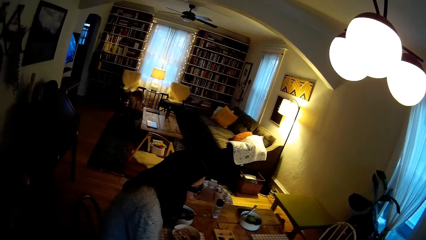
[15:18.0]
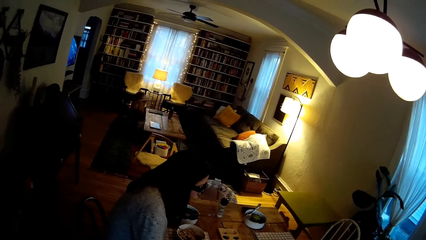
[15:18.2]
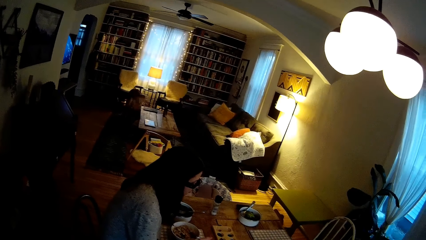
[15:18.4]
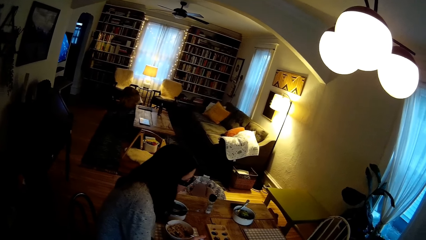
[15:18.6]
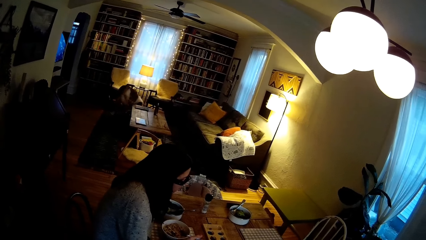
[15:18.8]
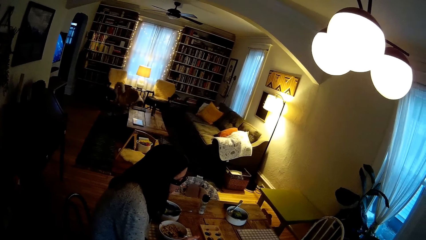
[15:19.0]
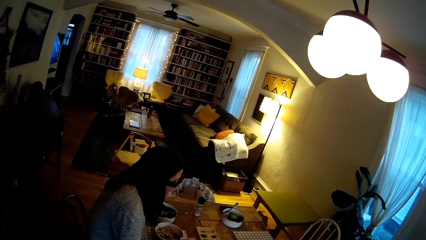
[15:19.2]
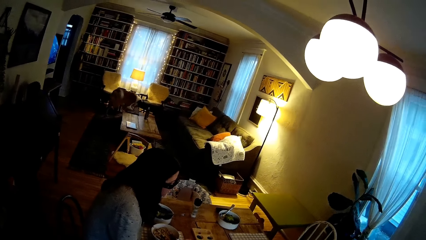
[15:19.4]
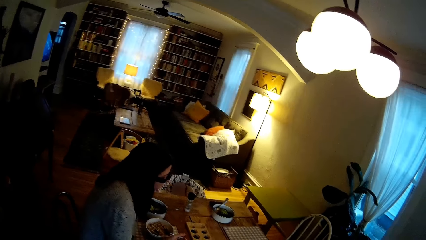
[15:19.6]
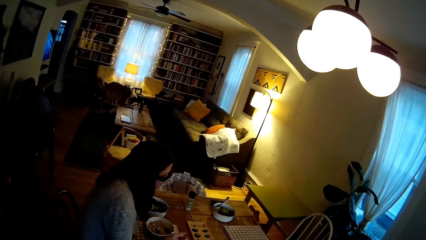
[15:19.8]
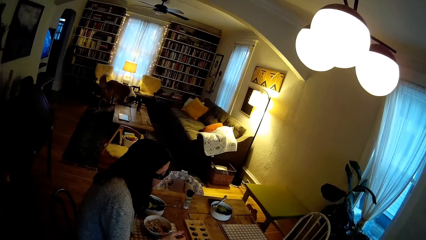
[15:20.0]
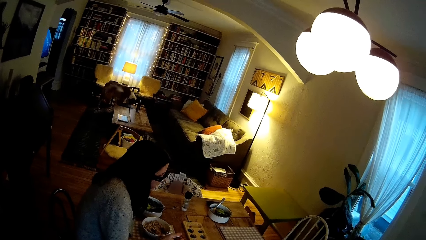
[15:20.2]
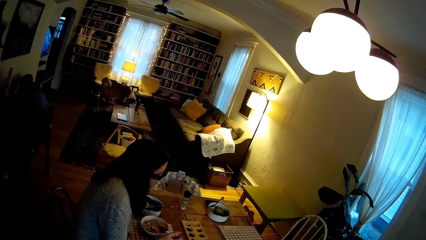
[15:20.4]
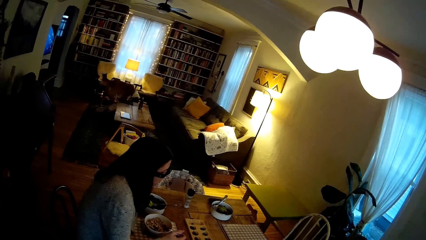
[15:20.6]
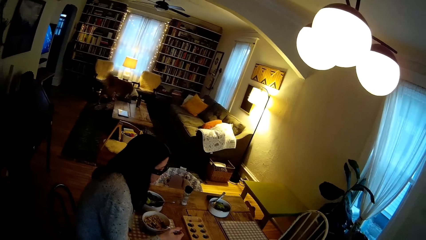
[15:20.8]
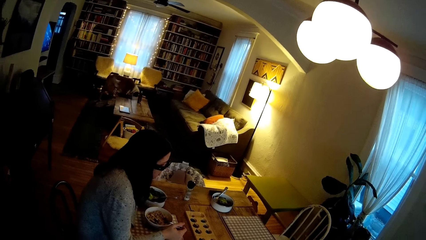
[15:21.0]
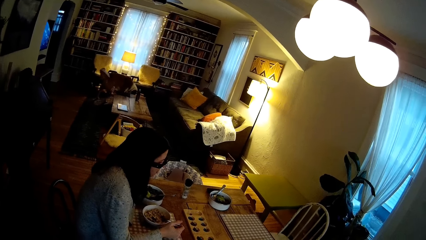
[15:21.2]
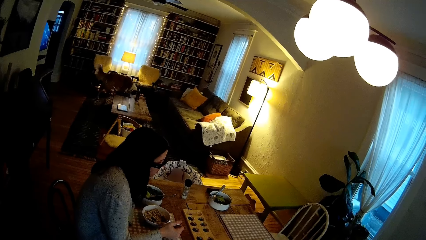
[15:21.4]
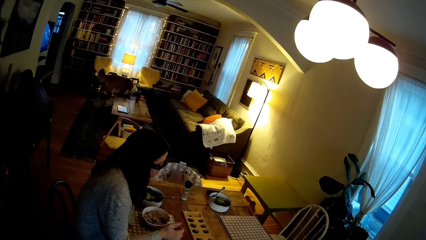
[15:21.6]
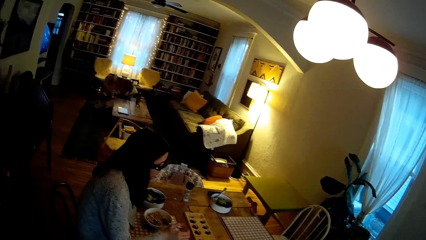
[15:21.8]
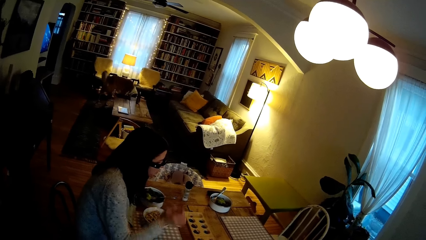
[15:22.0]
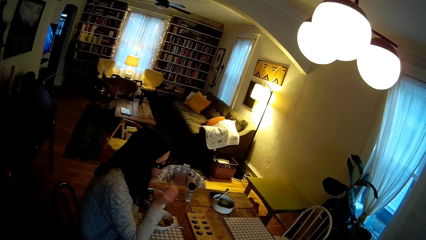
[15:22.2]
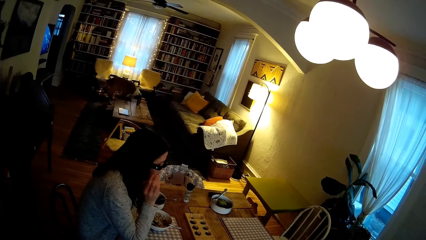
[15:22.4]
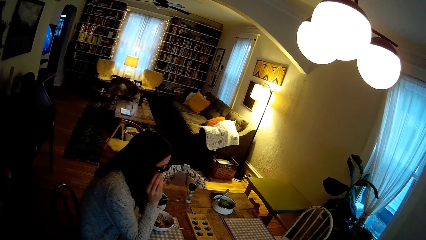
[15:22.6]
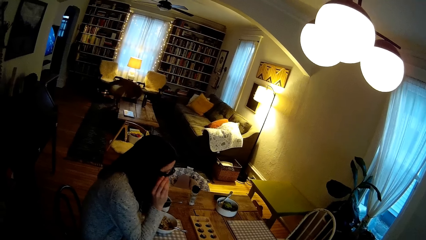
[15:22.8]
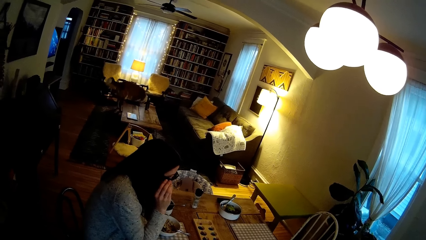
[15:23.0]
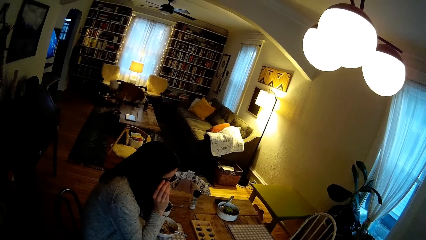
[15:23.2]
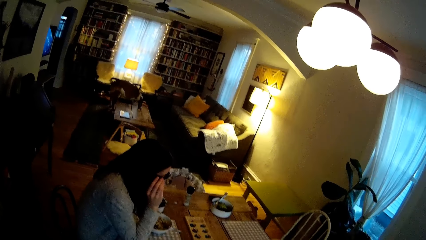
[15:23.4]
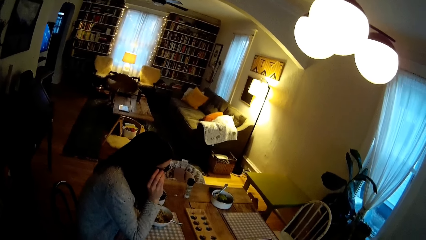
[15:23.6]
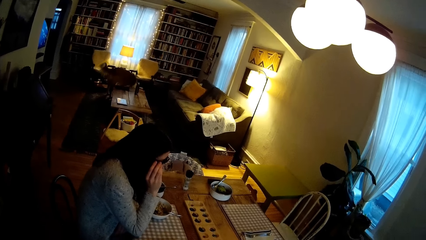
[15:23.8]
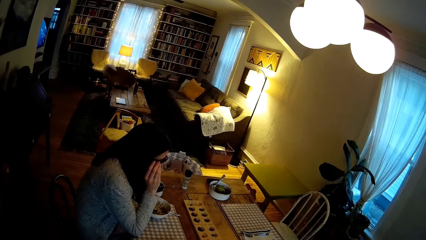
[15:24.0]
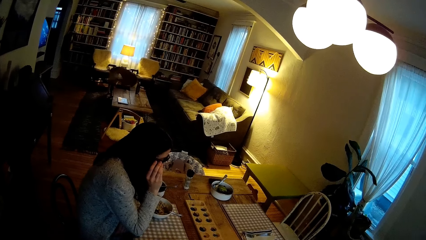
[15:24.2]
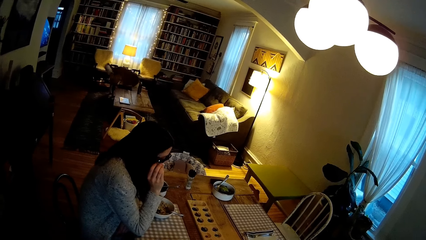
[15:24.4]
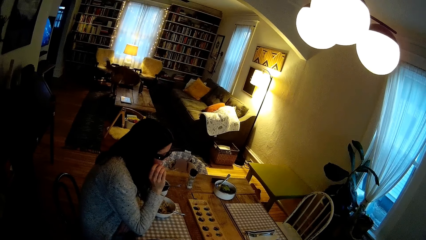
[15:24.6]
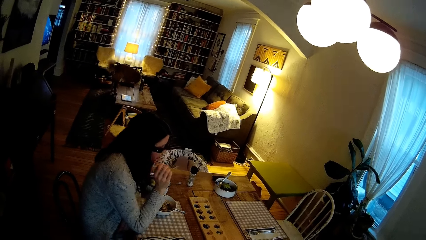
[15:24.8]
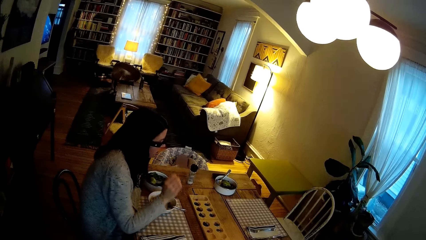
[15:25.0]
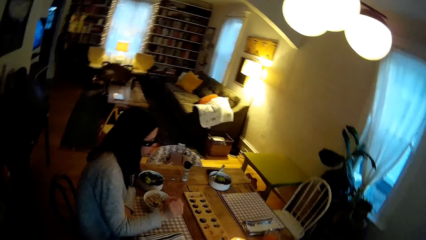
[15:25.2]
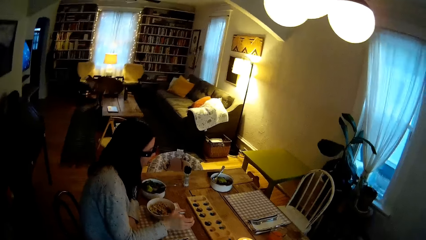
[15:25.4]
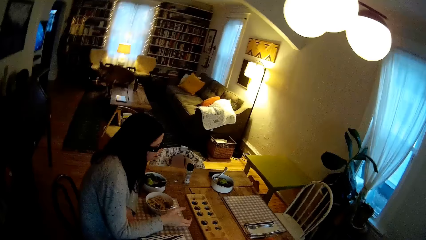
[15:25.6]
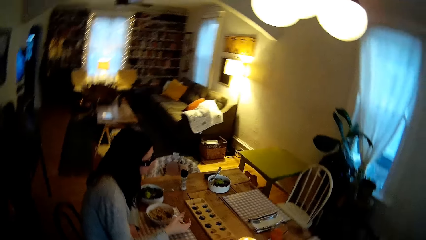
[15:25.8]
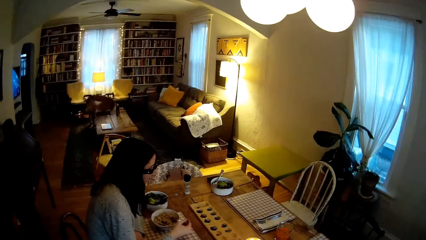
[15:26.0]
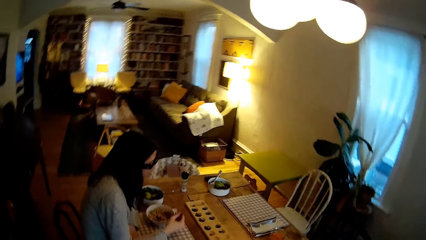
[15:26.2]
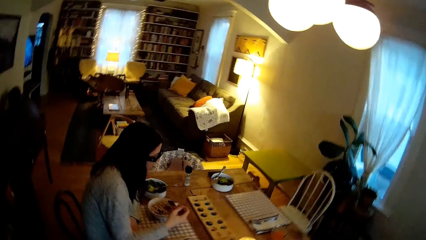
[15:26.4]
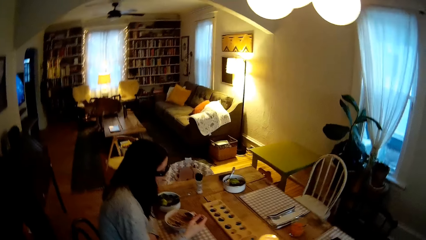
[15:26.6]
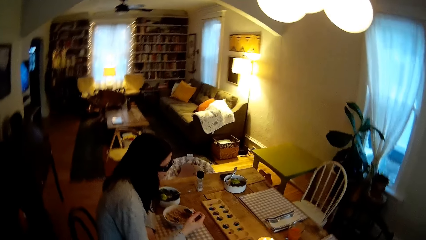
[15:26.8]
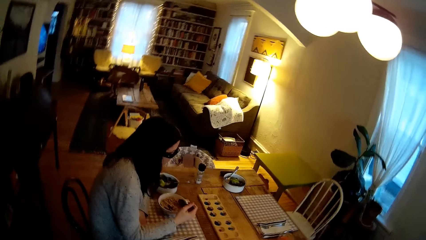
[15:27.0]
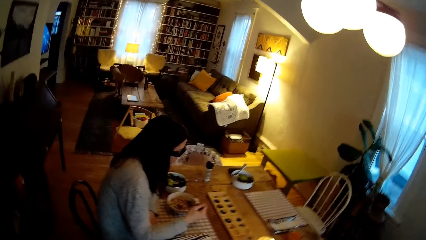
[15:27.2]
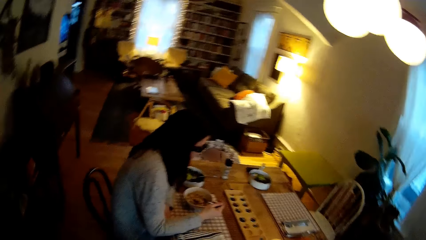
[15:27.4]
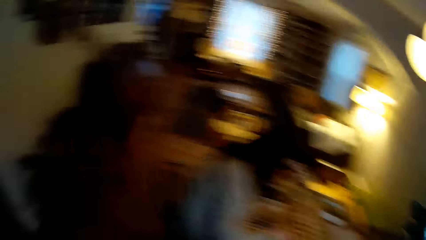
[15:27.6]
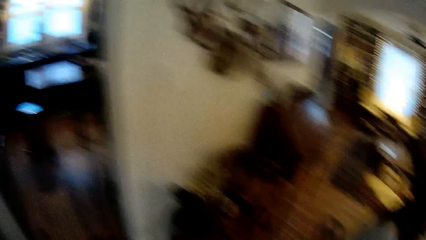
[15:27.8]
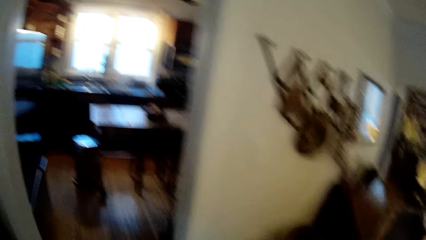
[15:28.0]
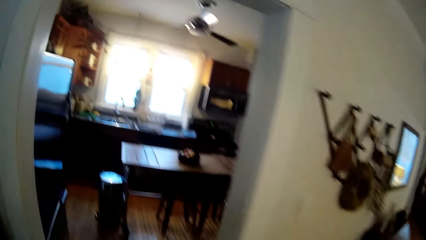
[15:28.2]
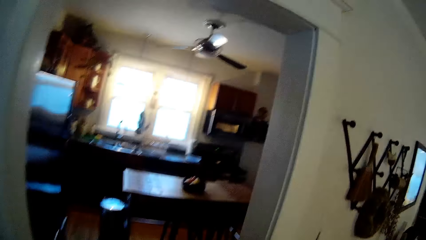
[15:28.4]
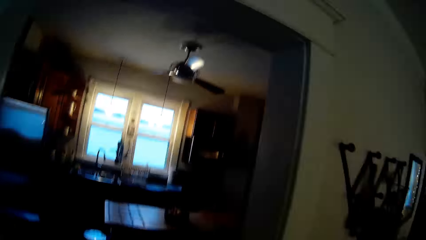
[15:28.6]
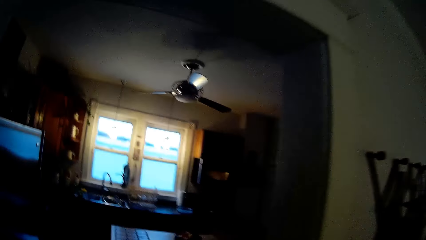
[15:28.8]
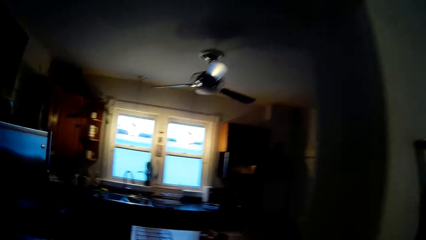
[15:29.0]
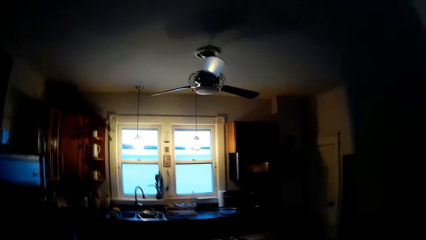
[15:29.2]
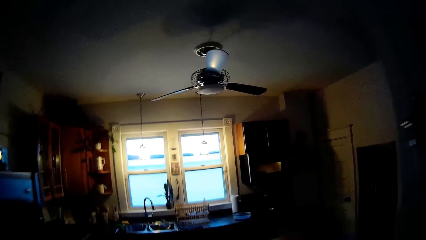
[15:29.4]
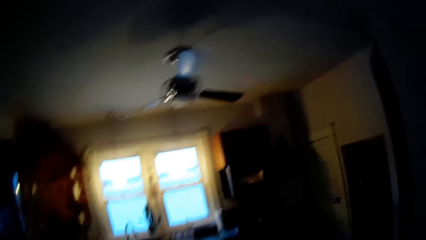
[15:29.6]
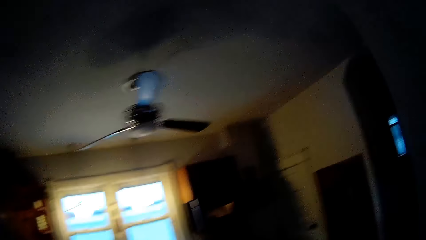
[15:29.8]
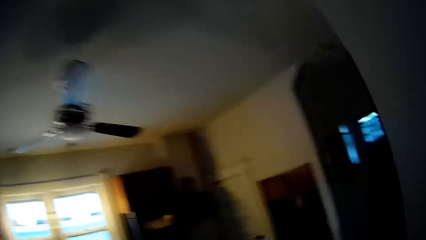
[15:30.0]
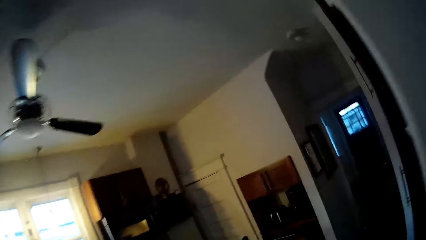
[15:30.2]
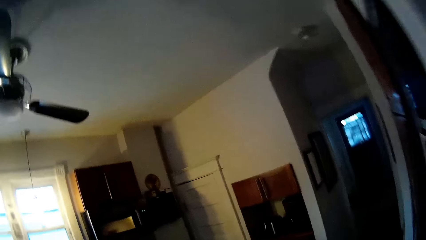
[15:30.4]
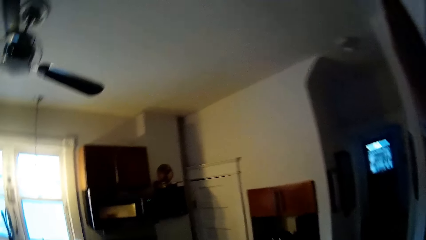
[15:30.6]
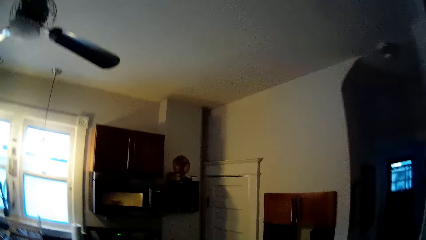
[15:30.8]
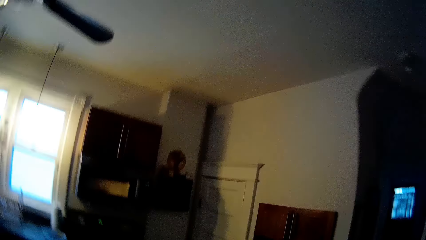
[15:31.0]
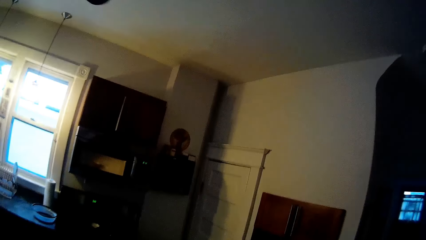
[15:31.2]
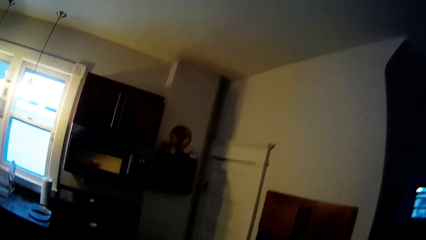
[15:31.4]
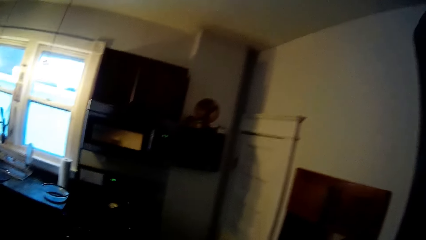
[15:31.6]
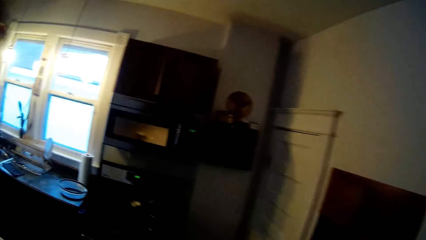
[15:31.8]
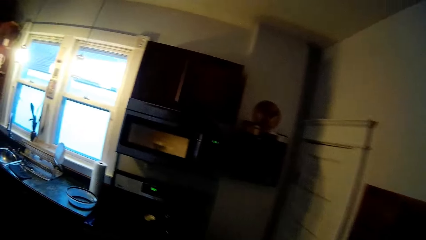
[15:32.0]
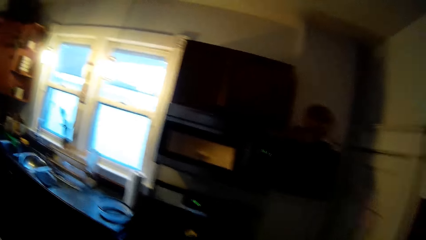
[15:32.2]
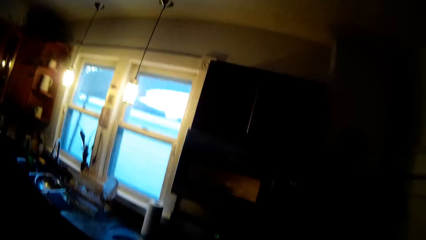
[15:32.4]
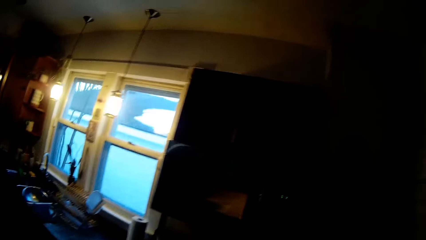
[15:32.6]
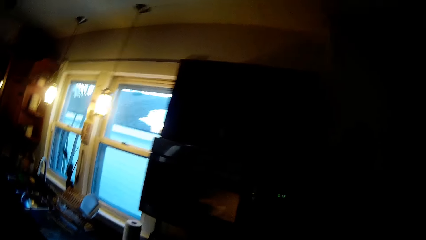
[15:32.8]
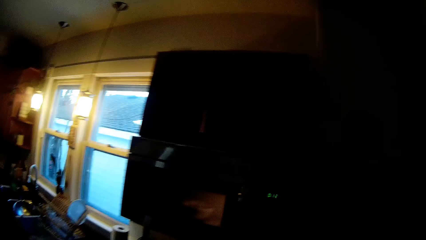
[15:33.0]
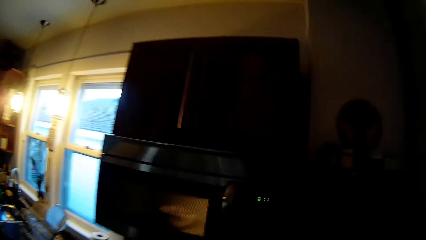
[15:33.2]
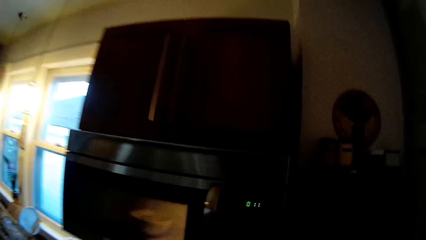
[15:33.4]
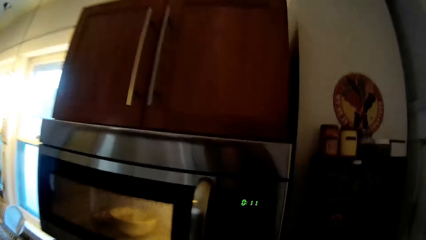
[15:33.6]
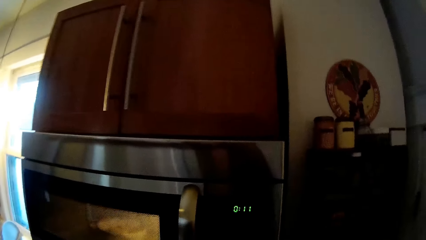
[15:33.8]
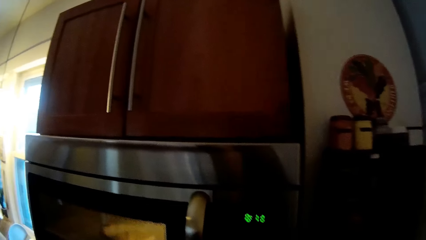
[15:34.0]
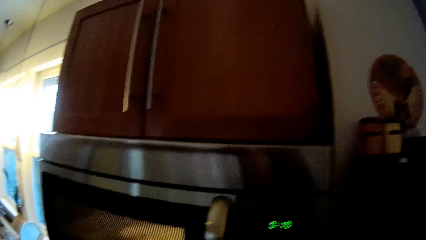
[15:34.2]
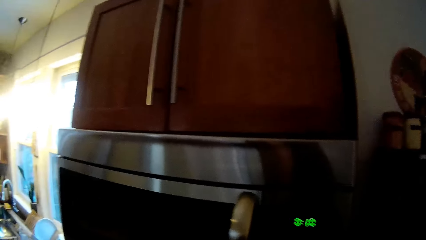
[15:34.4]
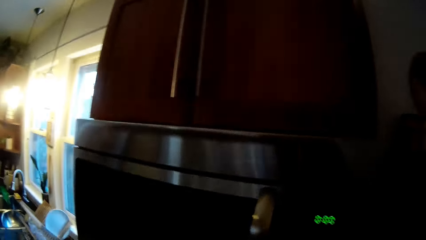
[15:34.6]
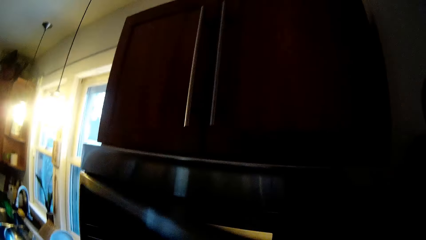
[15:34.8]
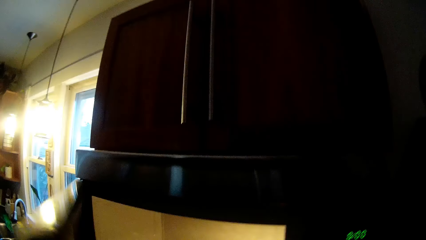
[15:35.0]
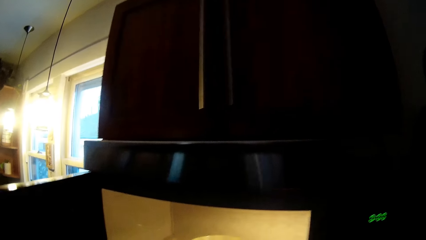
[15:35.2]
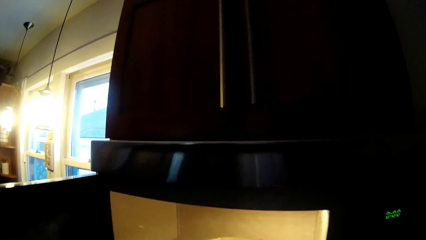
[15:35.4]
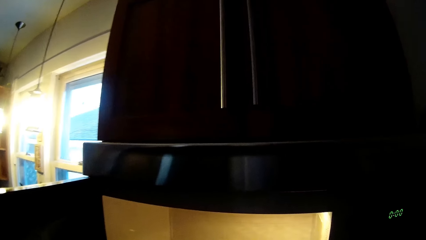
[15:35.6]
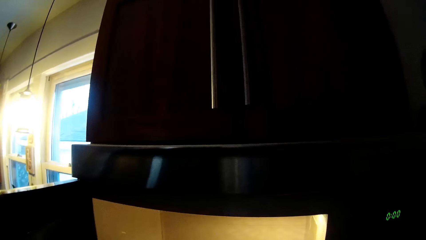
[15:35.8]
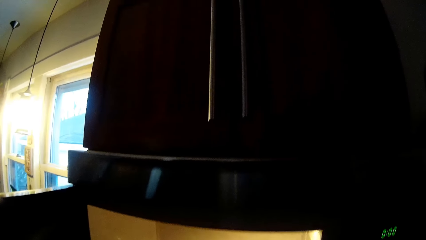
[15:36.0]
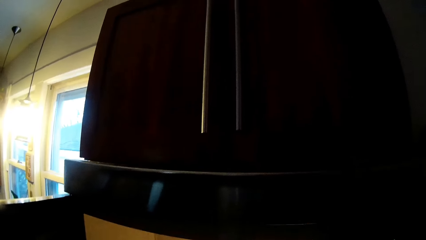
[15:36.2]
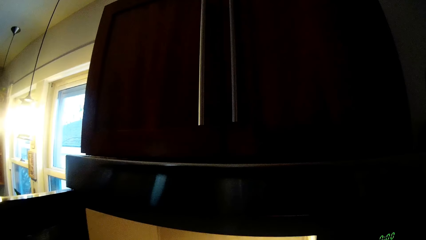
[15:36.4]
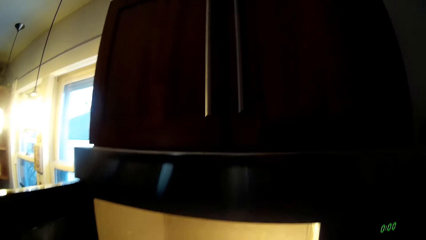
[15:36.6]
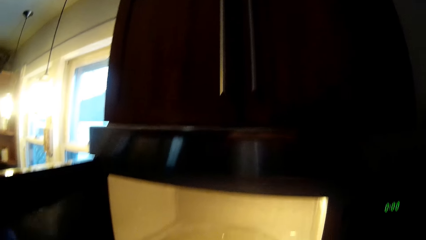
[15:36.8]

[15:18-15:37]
The woman adjusts her glasses with her right hand. She holds the spoon with her right hand. The camera wearer enters the kitchen from the dining. He operates a microwave with his right hand. He opens the microwave with his left hand. He removes a ceramic plate from the microwave with his right hand.
